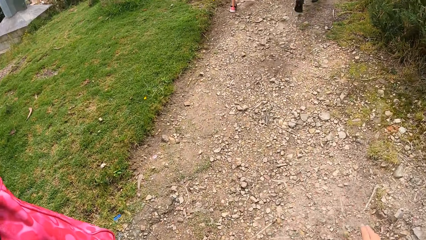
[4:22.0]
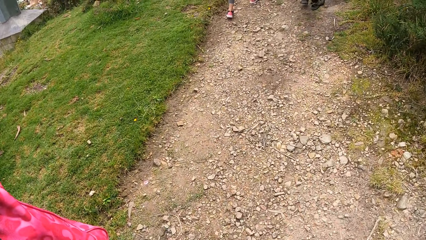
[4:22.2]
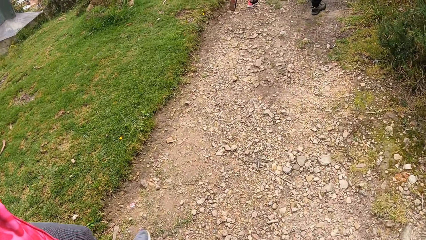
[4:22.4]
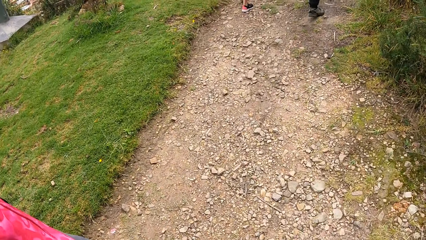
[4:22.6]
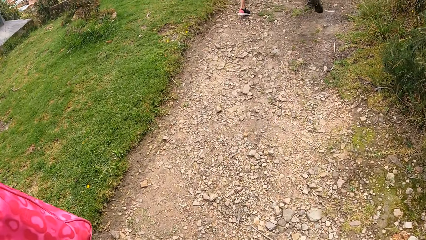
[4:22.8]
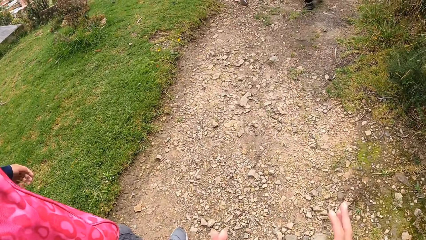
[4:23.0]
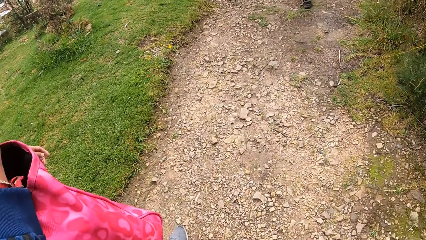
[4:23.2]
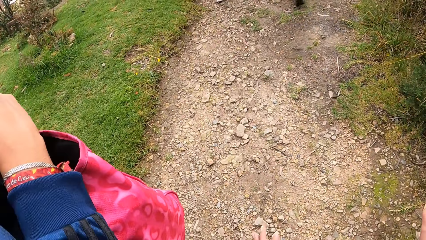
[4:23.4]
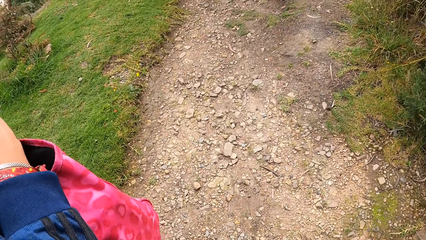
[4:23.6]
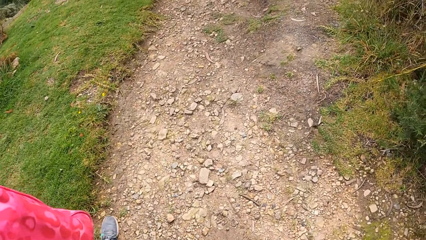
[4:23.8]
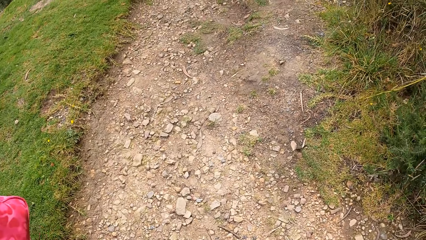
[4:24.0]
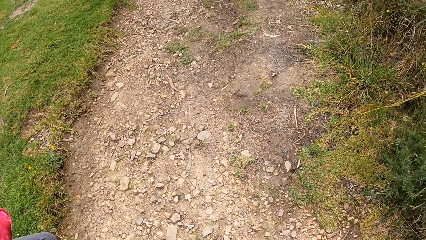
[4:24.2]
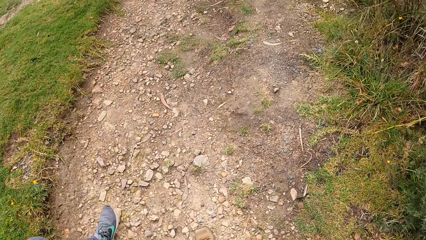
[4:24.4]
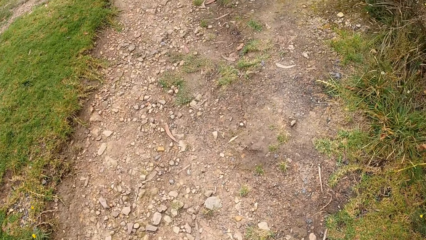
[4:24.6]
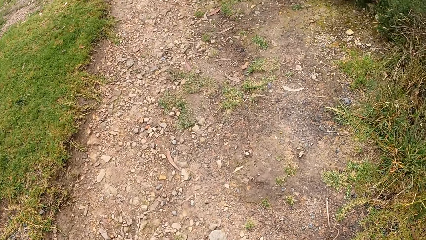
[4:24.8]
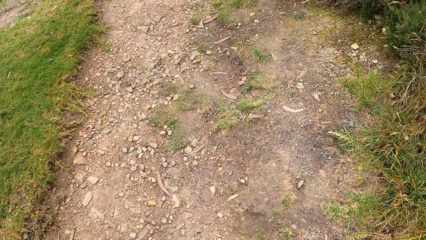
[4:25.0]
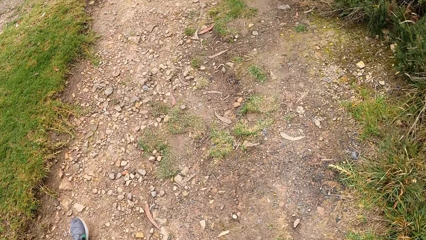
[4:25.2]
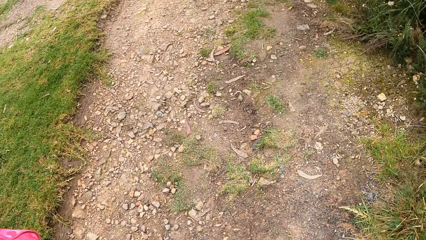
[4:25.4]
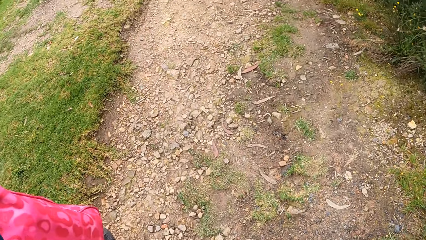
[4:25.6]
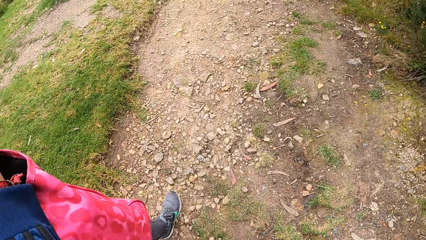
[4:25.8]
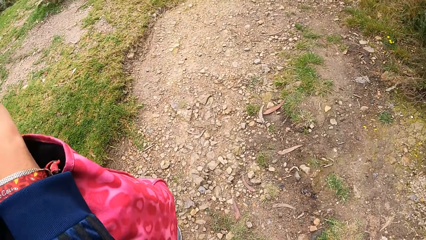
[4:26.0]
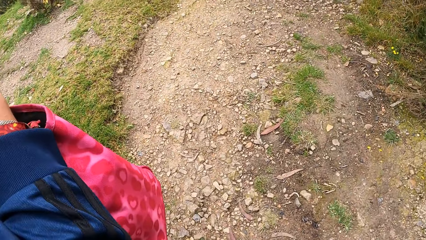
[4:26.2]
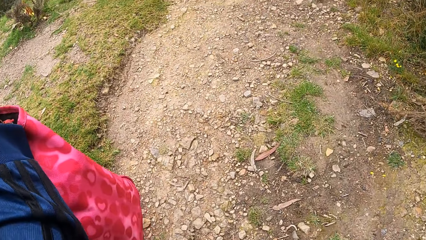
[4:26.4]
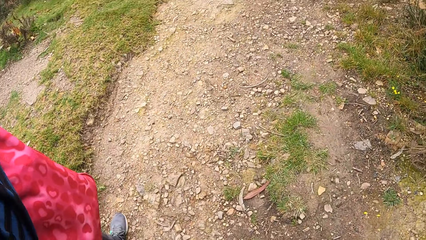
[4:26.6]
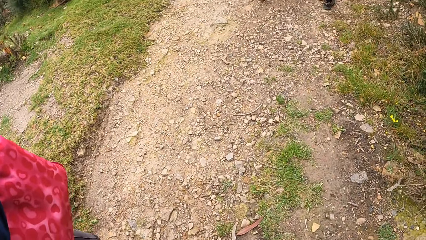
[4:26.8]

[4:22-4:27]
The camera wearer raises the hand.

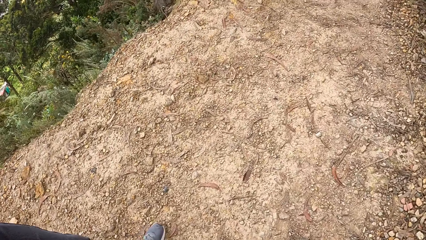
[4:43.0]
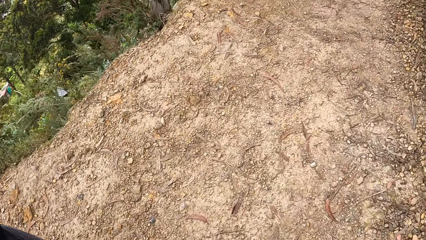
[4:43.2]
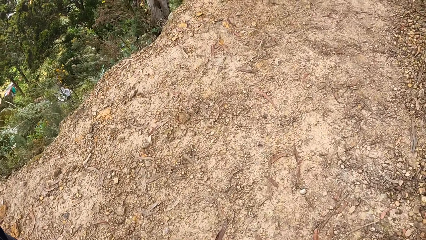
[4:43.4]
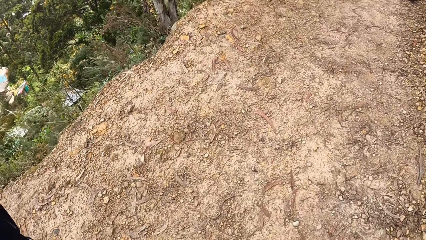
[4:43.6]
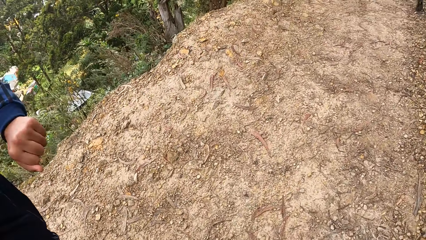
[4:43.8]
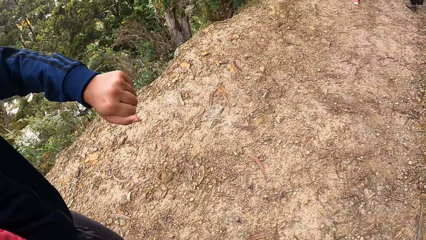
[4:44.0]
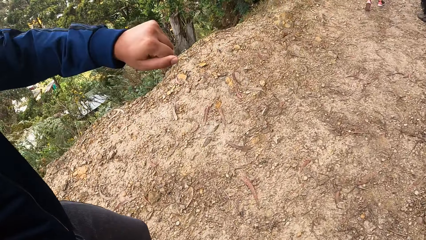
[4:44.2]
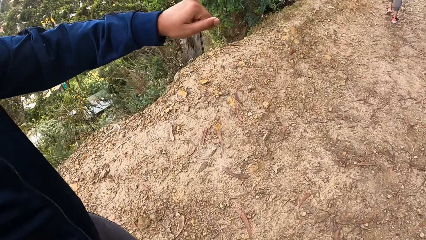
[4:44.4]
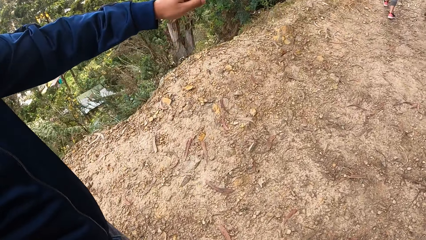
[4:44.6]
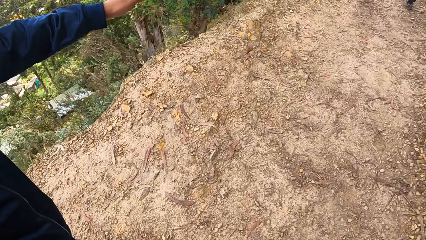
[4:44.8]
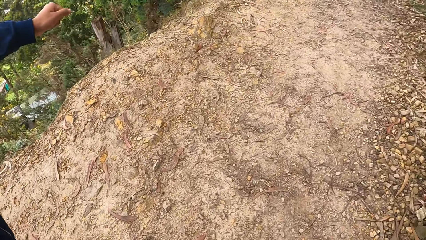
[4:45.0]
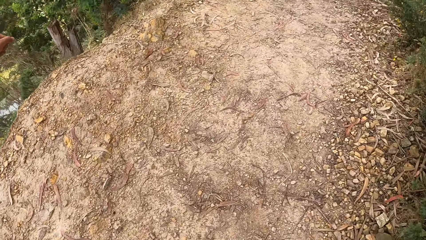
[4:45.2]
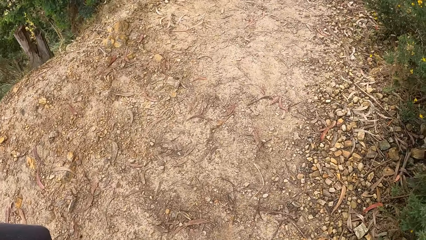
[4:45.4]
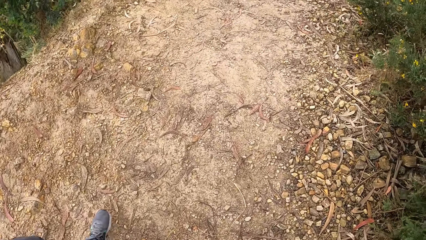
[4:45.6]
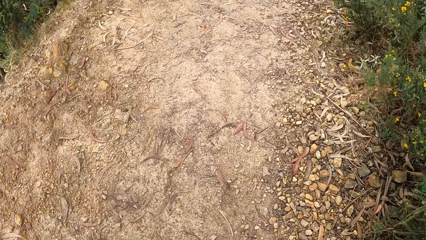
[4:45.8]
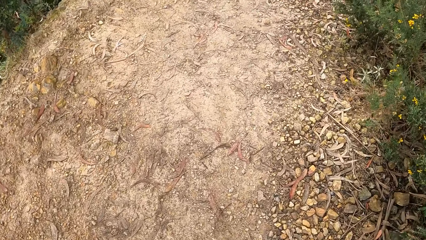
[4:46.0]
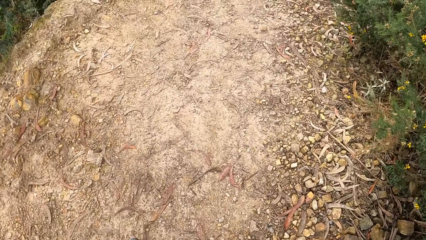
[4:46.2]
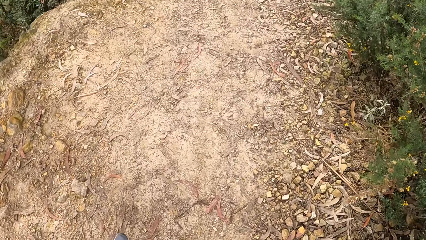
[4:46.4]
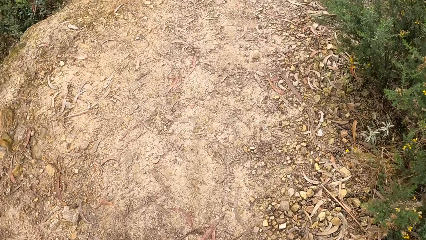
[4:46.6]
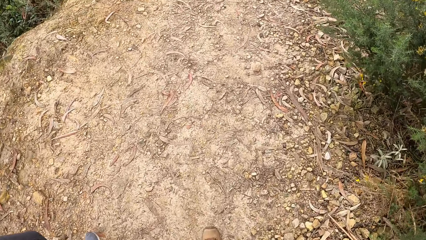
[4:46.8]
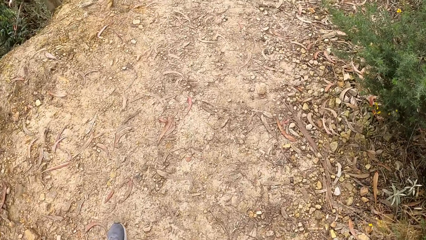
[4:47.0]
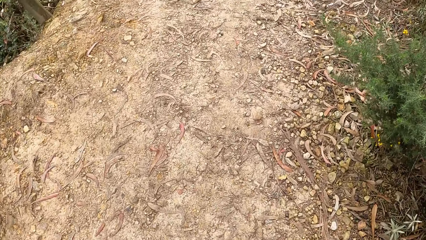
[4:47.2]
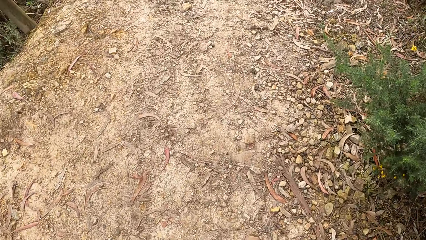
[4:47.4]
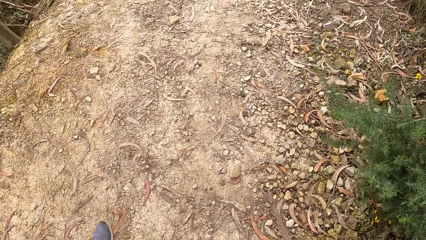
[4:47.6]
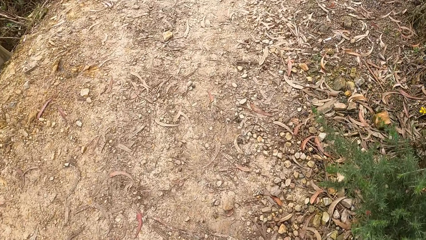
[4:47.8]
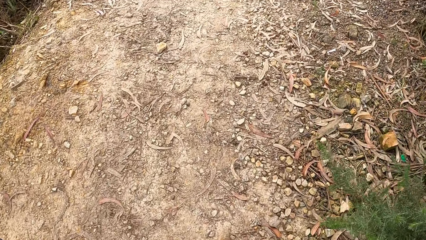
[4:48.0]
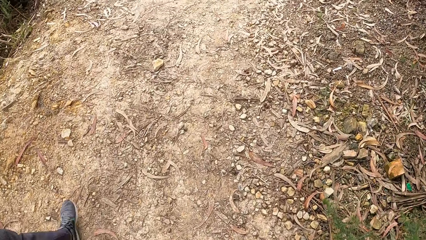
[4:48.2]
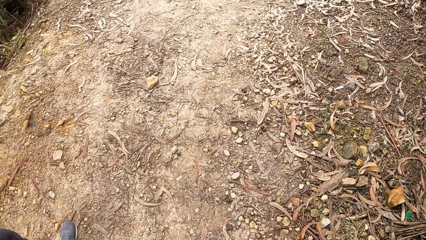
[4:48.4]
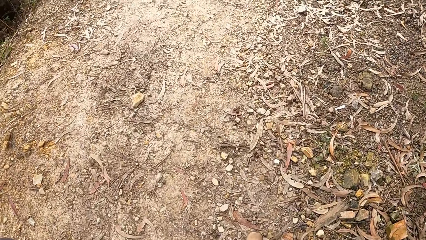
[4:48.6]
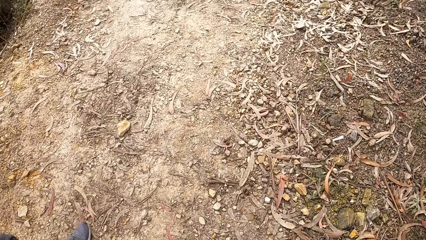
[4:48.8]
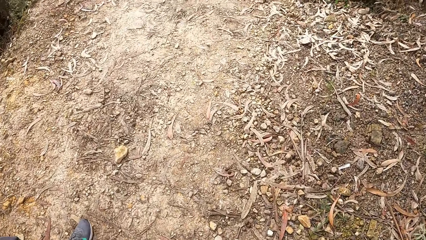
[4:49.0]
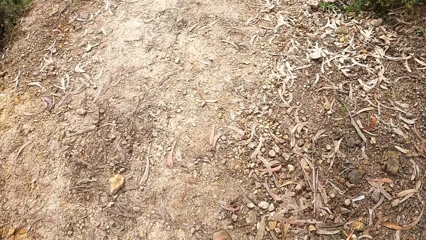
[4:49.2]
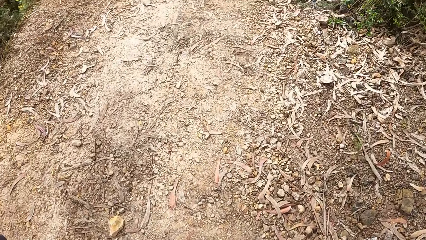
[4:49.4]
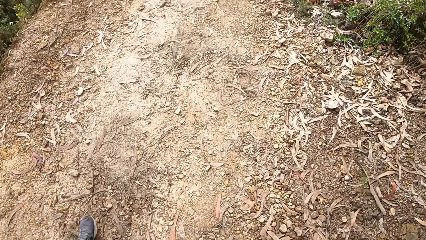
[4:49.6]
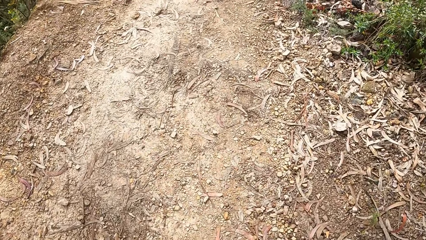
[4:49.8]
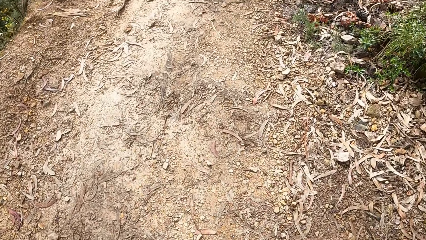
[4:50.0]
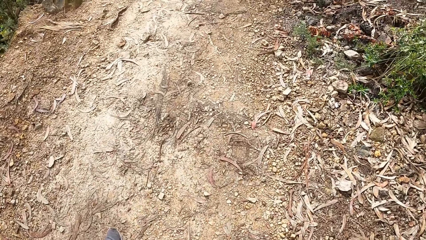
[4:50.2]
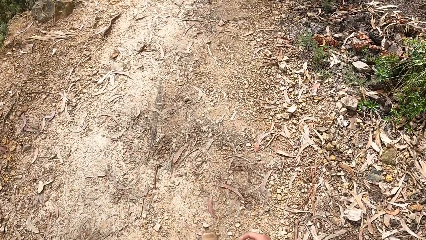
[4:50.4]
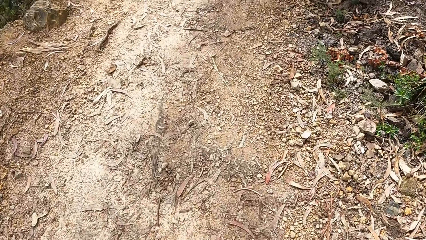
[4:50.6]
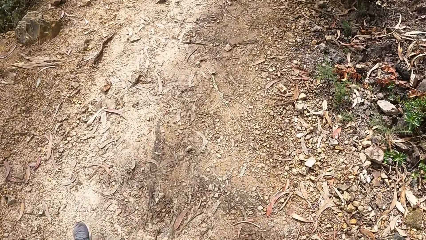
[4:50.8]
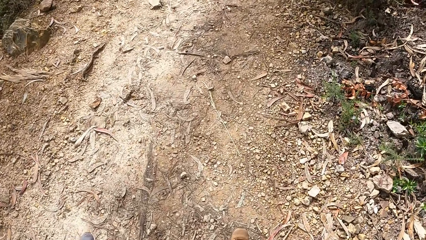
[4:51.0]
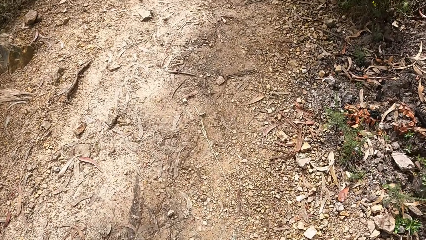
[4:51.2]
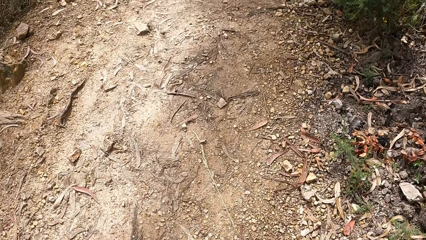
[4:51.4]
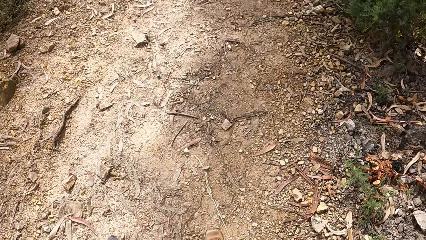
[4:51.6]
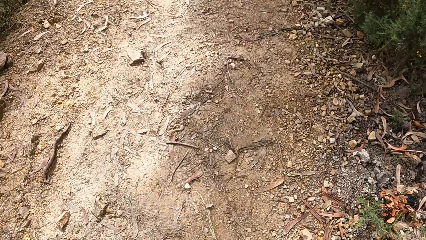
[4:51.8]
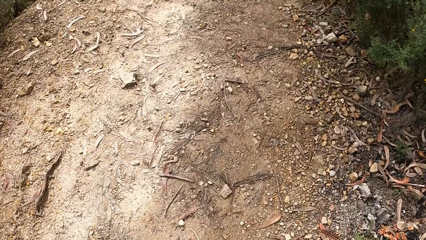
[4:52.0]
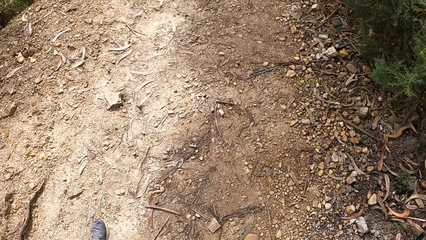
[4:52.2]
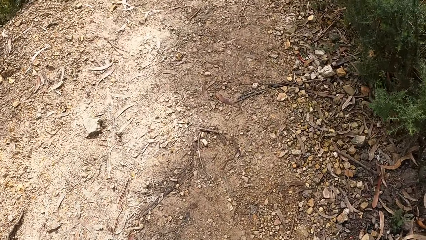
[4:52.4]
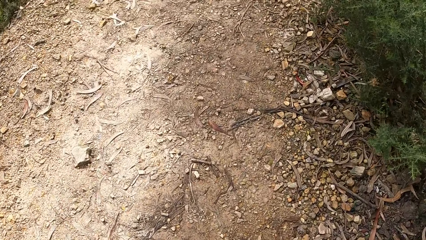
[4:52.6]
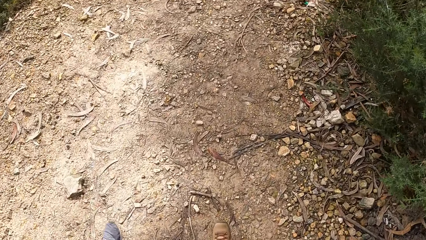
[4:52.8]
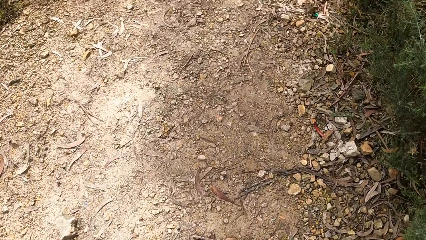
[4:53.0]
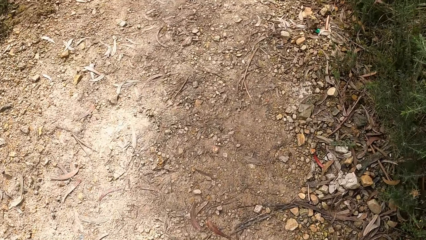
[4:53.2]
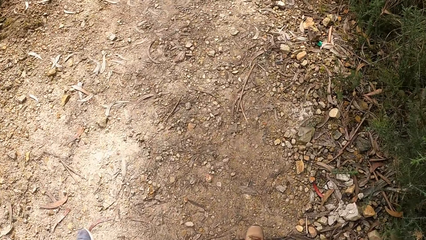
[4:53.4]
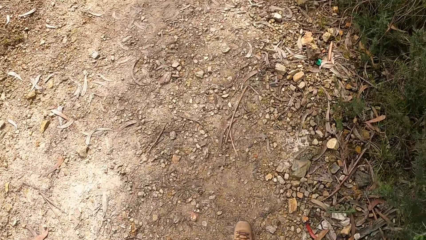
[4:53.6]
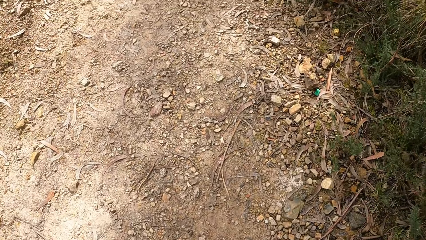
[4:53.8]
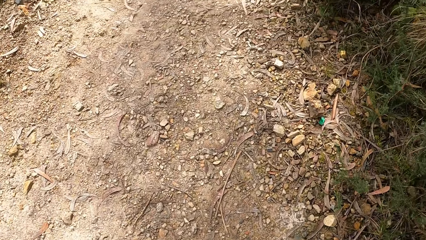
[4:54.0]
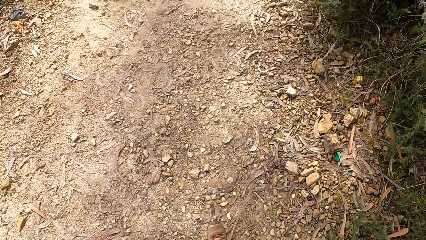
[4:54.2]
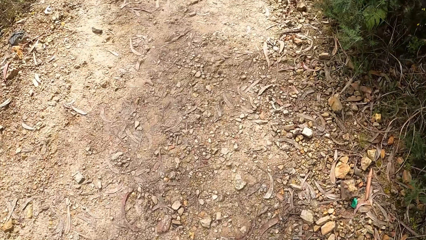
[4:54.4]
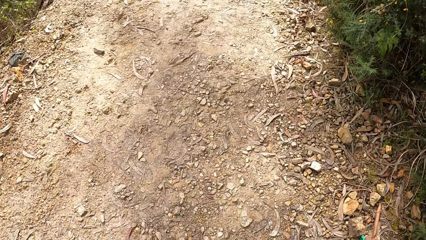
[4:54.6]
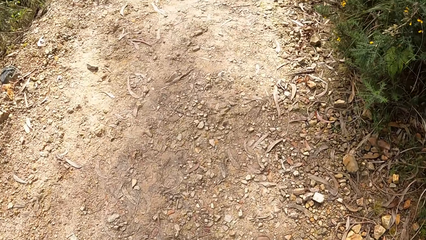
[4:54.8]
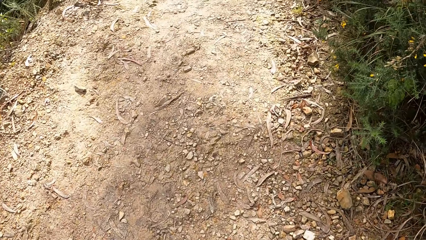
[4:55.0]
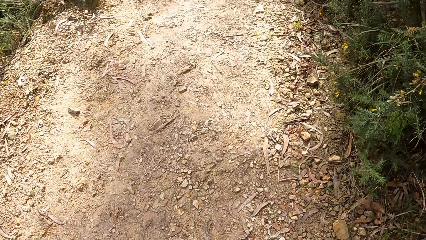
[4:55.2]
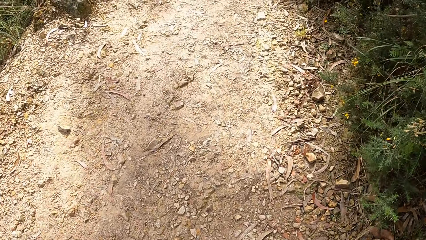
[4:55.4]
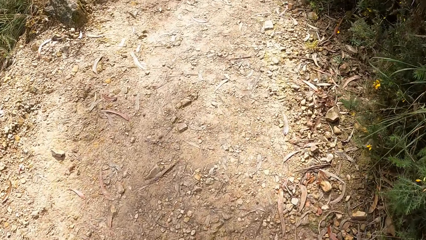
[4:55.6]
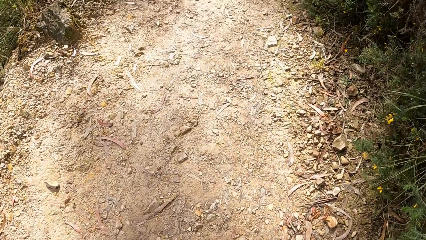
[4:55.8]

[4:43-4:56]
A woman stretches her hand. The camera wearer walks.
